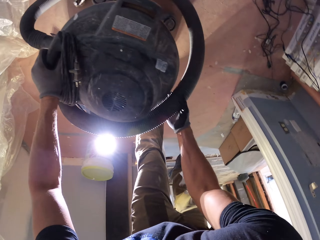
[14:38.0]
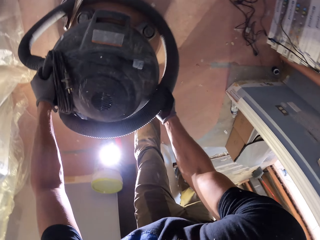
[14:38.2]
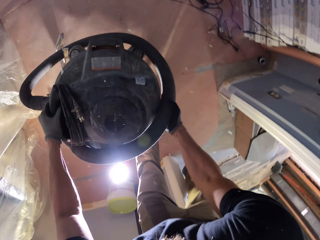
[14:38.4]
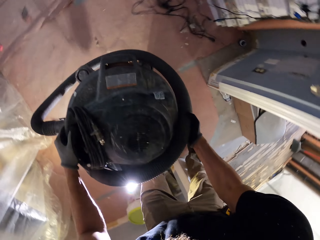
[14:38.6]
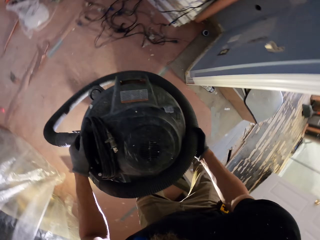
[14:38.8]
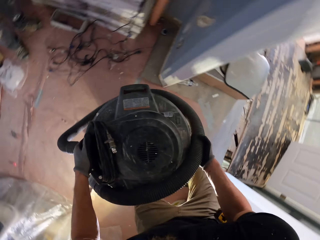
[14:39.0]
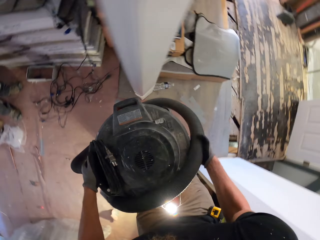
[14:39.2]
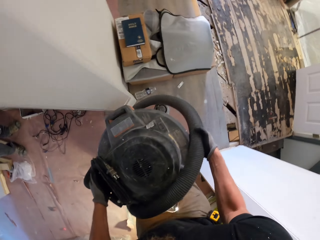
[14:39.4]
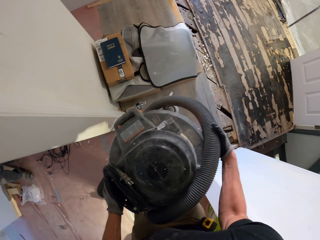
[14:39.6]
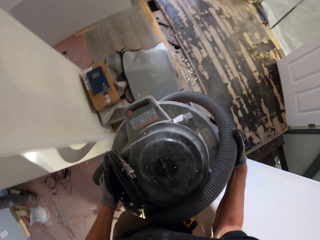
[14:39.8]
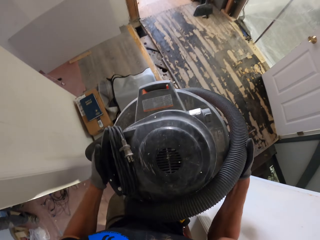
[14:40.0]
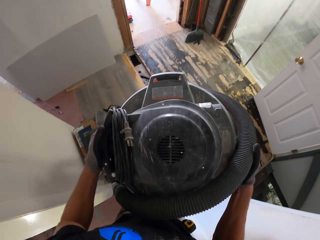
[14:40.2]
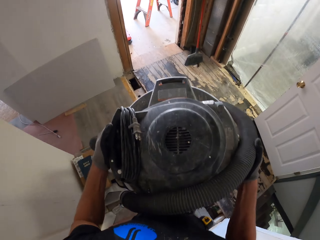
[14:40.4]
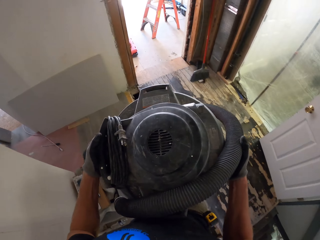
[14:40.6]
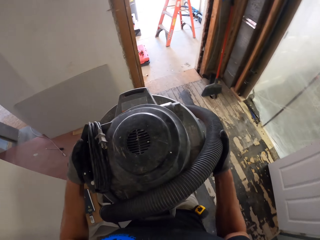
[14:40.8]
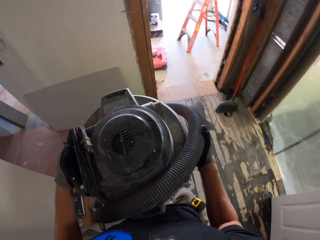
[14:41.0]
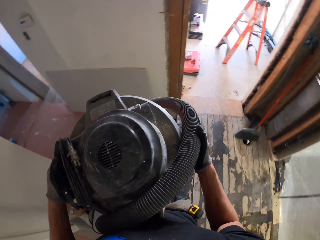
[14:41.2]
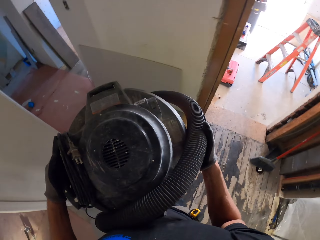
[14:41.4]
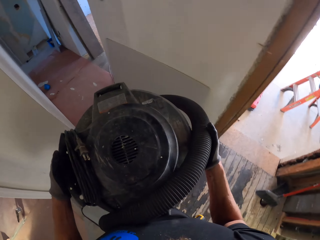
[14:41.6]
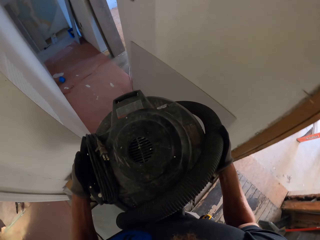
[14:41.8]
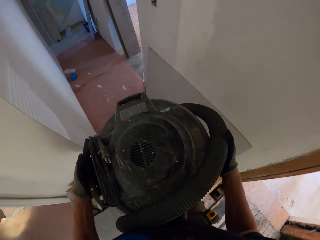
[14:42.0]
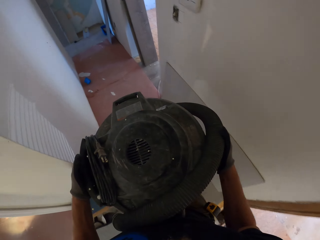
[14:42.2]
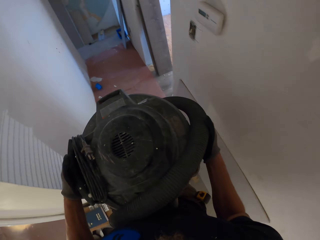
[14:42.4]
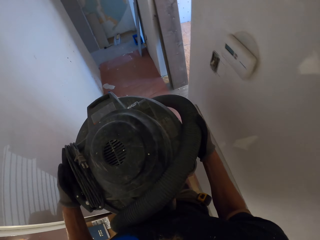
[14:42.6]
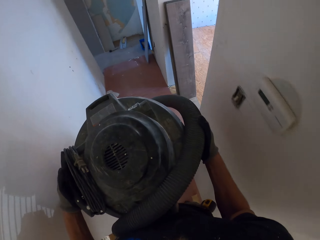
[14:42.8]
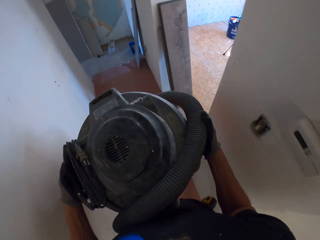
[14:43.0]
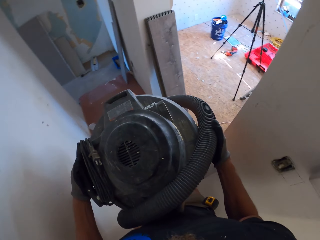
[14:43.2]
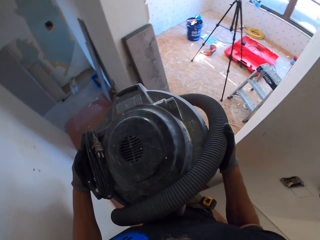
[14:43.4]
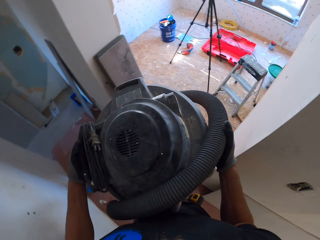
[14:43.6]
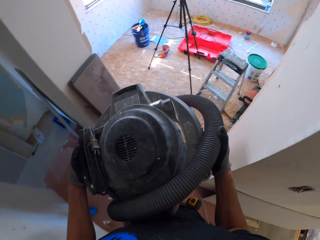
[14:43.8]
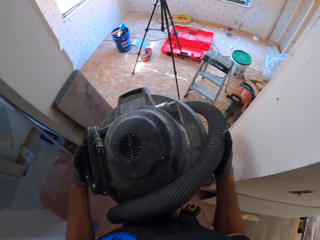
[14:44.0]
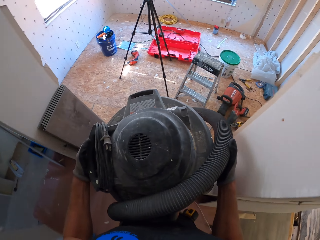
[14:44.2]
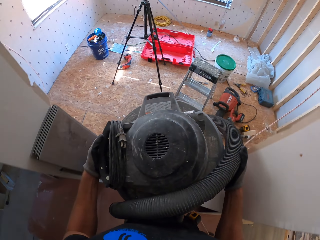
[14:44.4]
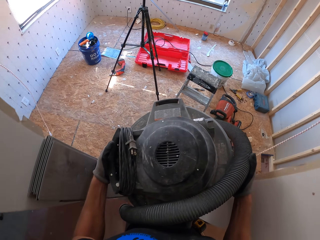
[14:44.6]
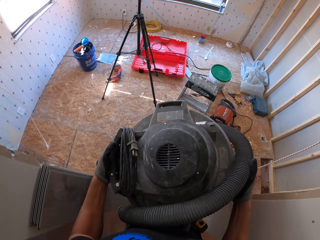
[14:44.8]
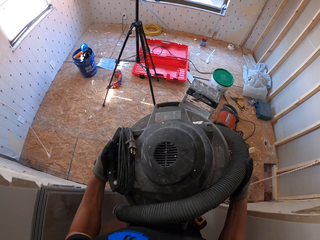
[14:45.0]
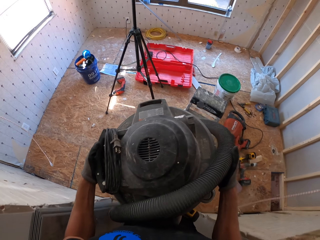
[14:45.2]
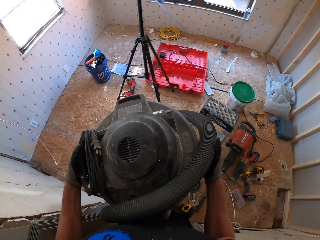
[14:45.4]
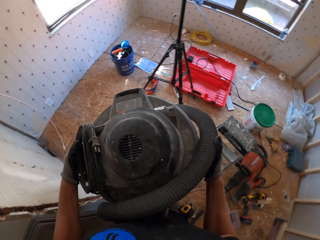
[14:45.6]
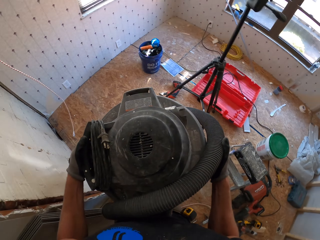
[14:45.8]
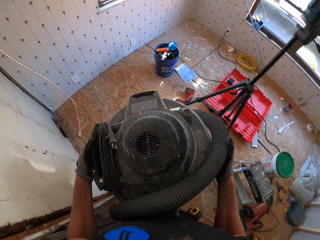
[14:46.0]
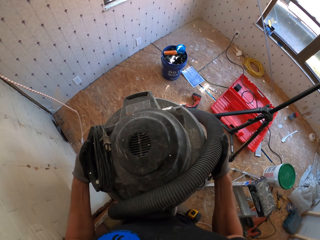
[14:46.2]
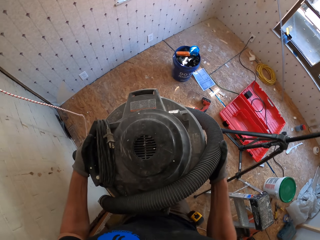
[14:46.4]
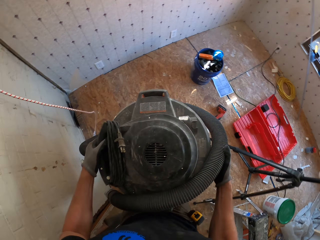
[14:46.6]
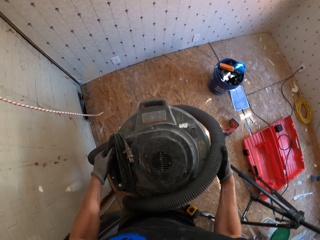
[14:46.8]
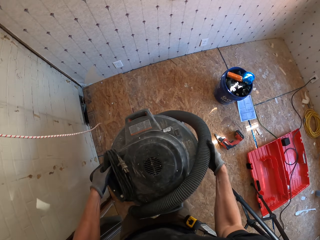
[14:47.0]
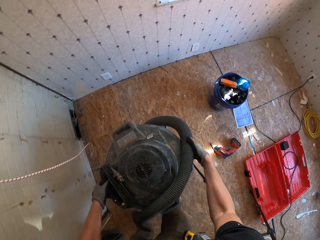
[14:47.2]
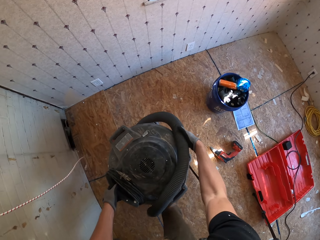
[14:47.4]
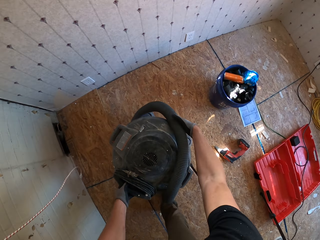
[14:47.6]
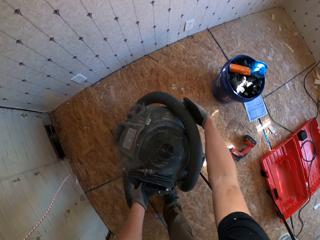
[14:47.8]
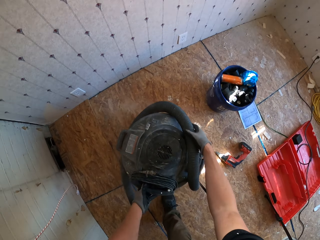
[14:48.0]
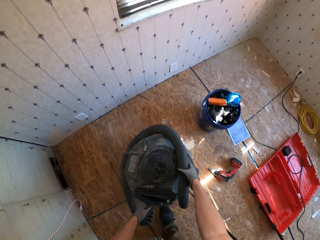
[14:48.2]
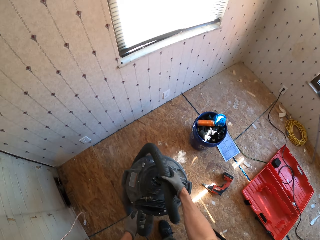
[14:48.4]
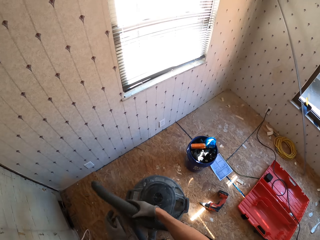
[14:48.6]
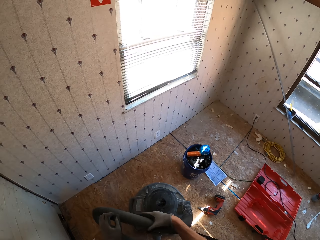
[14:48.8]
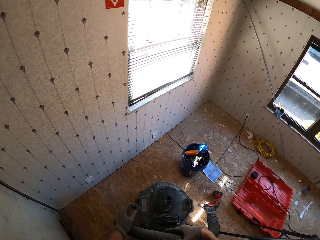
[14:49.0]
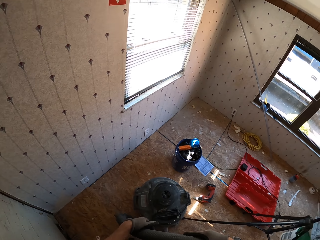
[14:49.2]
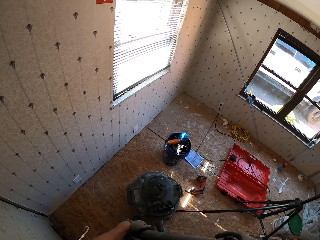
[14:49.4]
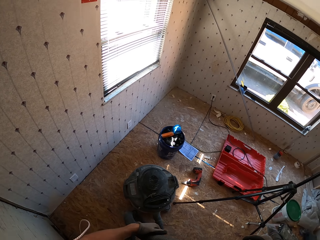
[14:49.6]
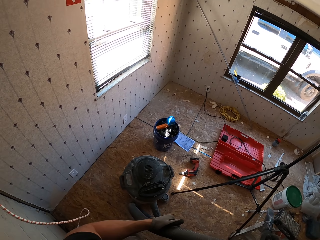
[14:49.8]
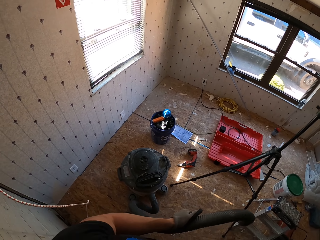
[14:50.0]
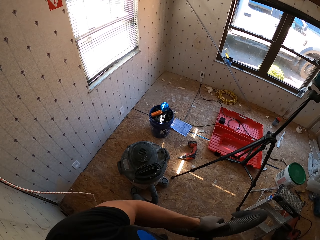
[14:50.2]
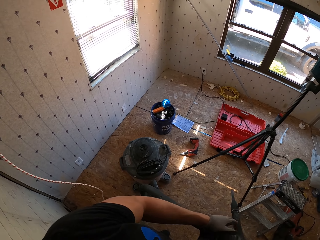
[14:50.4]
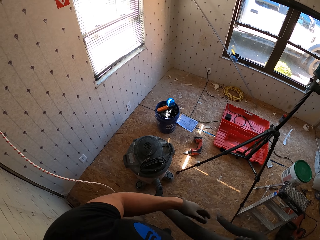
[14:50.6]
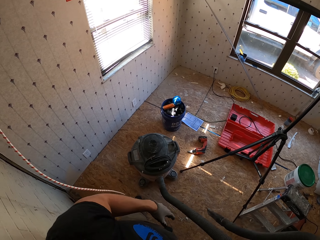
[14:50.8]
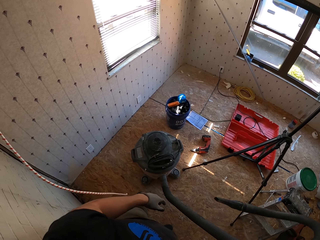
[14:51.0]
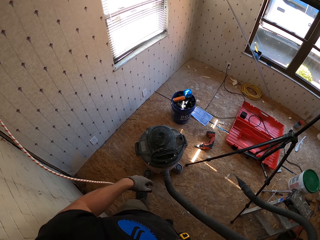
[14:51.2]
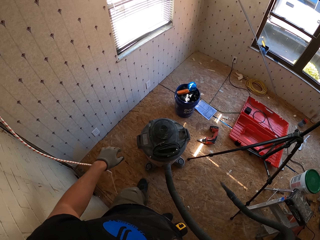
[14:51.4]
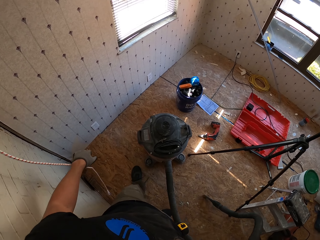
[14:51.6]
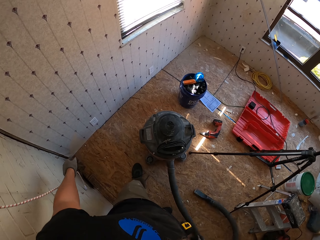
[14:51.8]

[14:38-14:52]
The camera wearer picks up the vacuum cleaner with both hands. They walk on the floor. They carry the vacuum cleaner with both hands. They walk ahead. They walk ahead again. They drop the vacuum cleaner on the floor. They hold the pipe on the floor. They hold the vacuum cord with both hands.

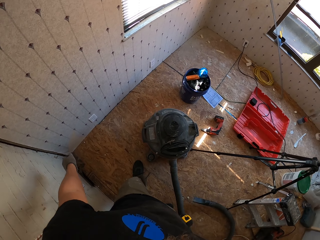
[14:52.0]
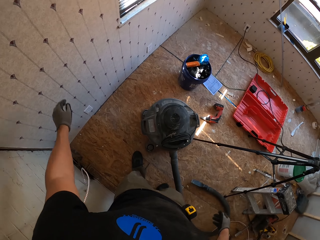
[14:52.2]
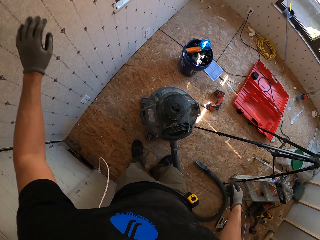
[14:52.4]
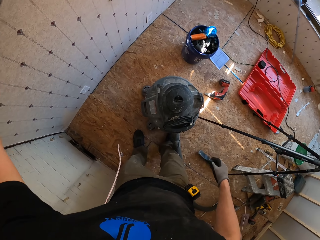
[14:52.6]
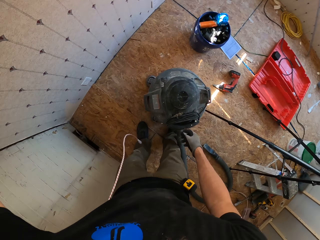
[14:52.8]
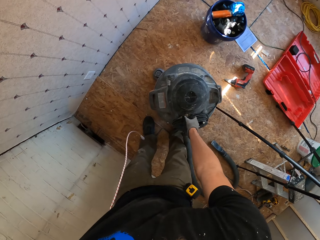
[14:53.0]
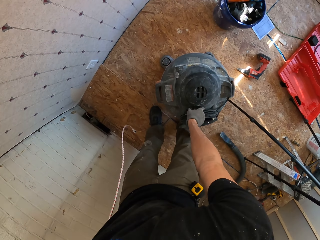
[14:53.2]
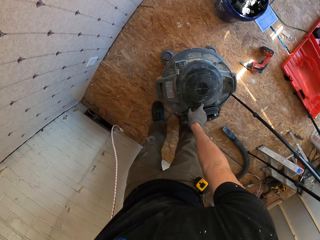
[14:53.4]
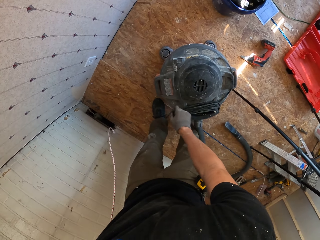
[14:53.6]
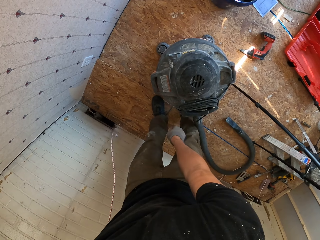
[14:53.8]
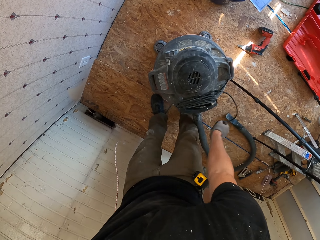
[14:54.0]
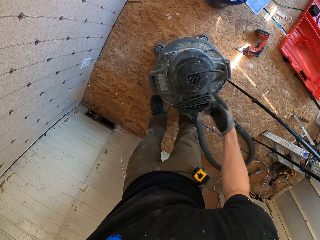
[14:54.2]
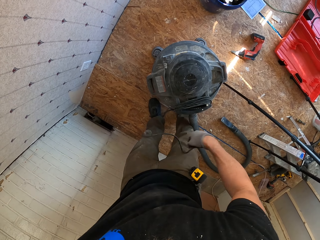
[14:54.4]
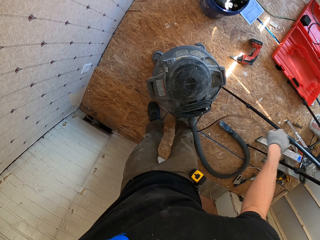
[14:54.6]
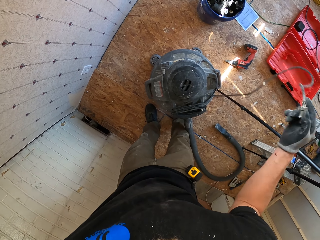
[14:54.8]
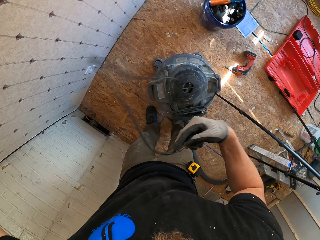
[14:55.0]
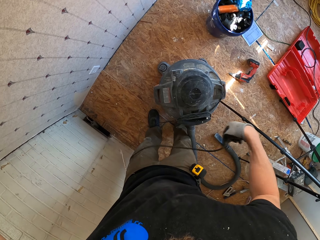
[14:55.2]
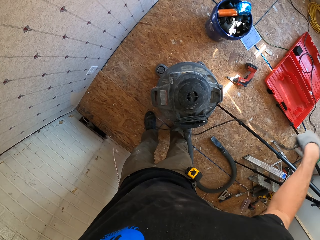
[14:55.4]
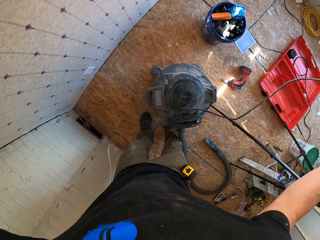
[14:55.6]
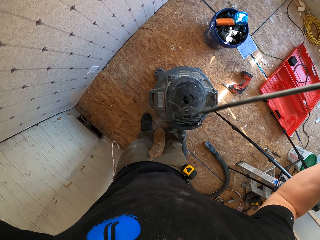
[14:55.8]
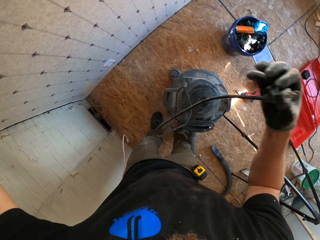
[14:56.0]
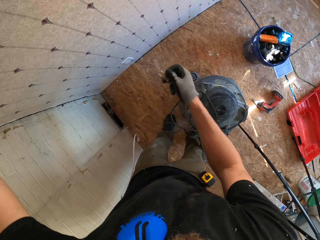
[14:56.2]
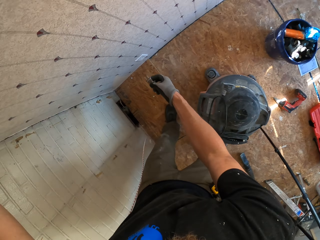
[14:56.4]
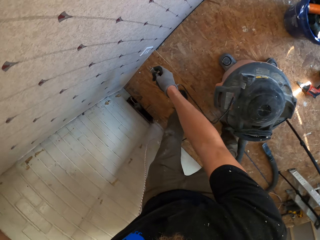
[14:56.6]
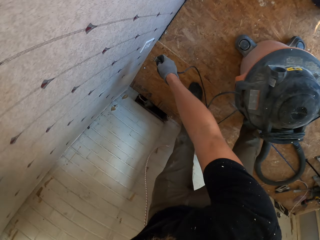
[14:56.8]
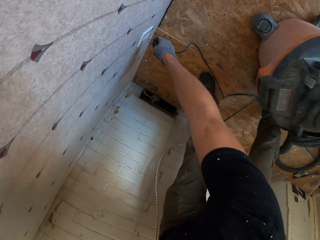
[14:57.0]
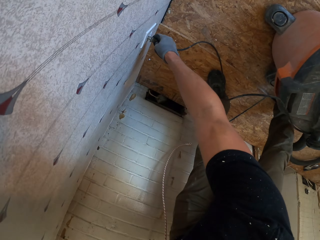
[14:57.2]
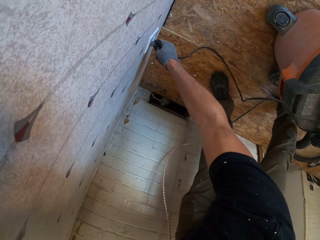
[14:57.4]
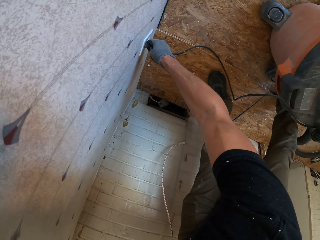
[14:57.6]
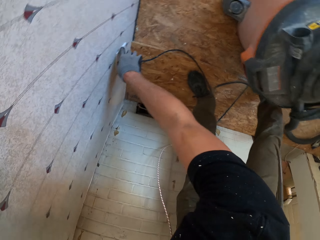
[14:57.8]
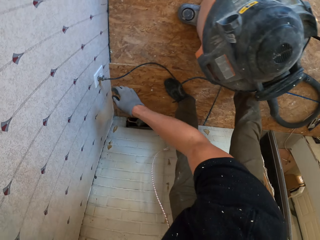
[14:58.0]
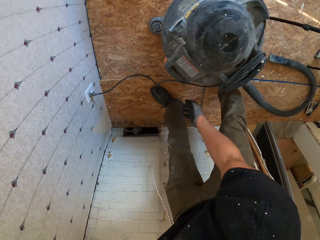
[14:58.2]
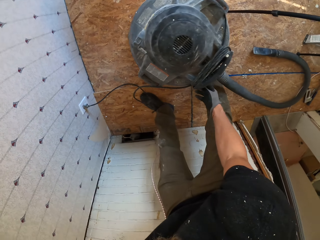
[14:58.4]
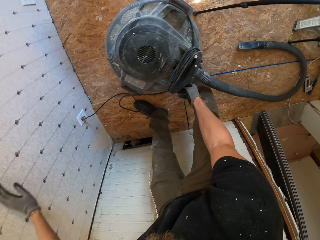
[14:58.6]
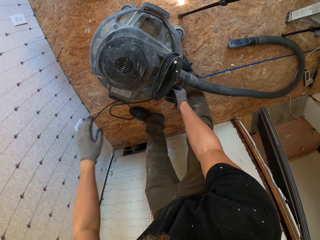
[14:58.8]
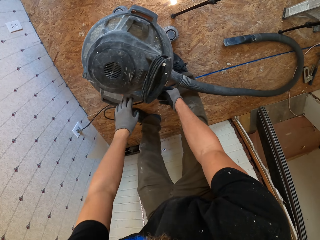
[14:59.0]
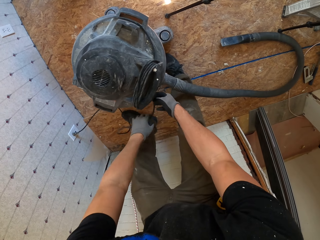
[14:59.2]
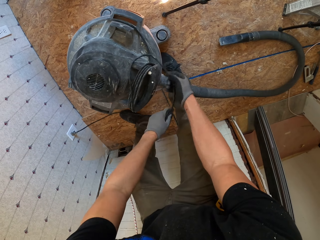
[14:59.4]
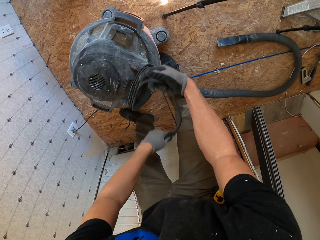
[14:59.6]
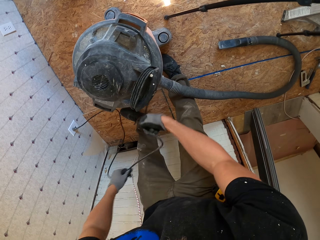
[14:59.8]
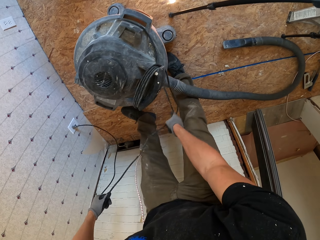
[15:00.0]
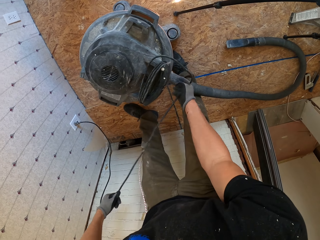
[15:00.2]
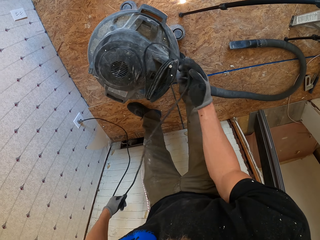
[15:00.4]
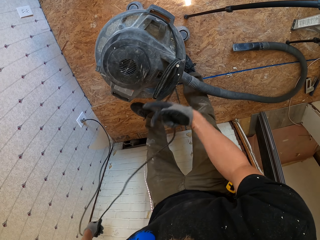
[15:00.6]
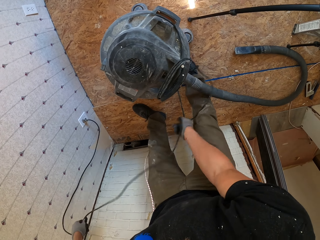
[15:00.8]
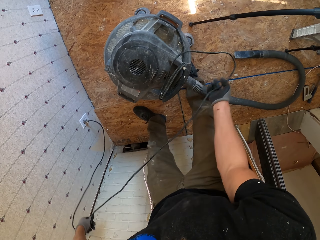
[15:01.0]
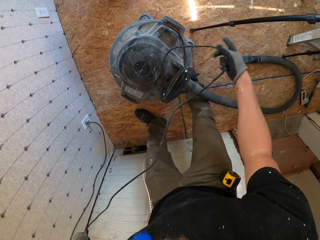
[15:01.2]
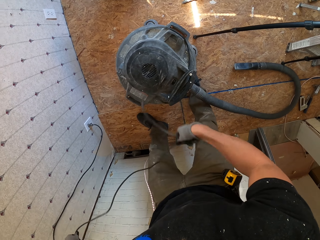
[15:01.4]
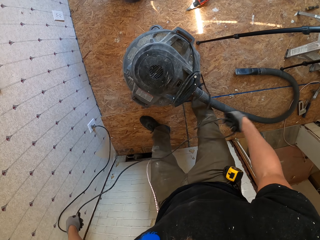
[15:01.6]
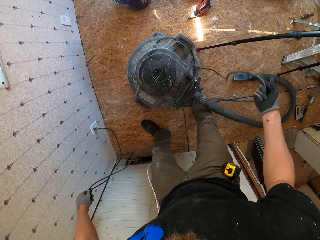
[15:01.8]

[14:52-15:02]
The camera wearer lifts the left hand. They unwind the cord with the right hand. They plug the cord into the socket. They unwind the cord with both hands.
